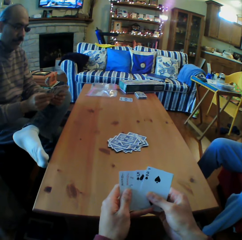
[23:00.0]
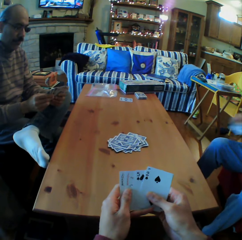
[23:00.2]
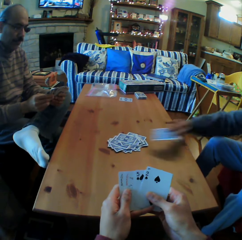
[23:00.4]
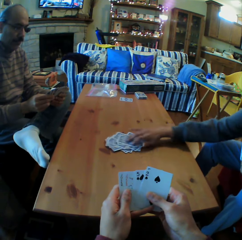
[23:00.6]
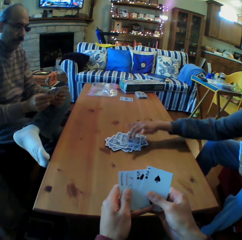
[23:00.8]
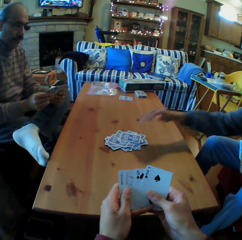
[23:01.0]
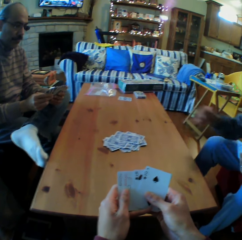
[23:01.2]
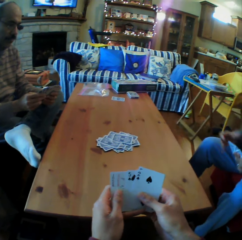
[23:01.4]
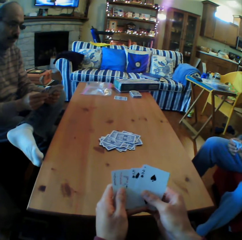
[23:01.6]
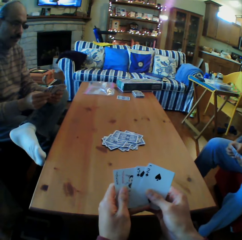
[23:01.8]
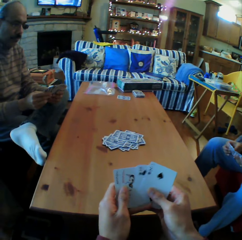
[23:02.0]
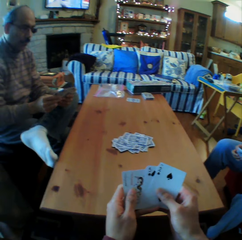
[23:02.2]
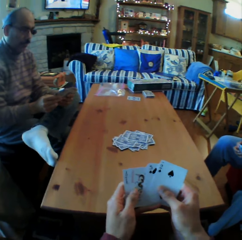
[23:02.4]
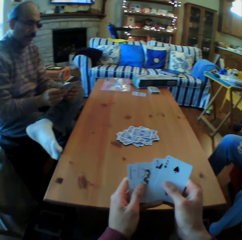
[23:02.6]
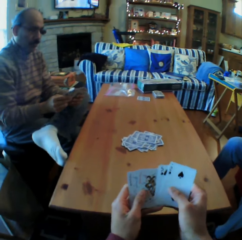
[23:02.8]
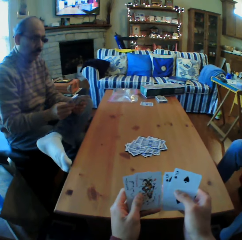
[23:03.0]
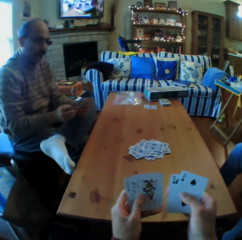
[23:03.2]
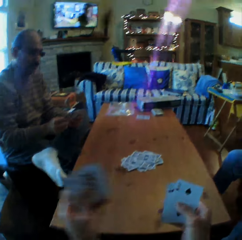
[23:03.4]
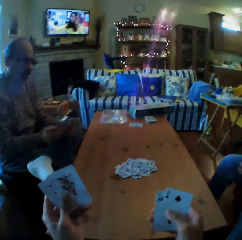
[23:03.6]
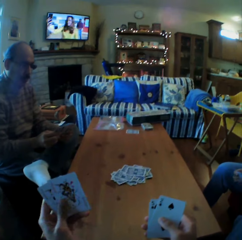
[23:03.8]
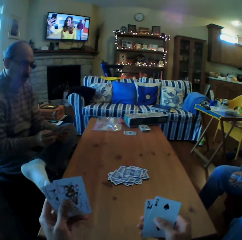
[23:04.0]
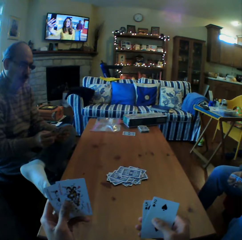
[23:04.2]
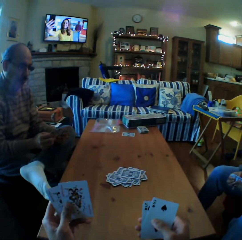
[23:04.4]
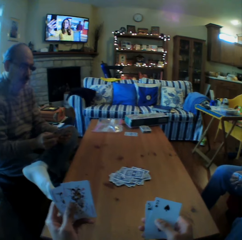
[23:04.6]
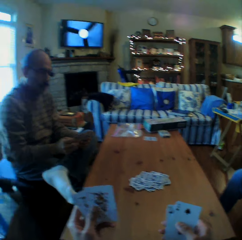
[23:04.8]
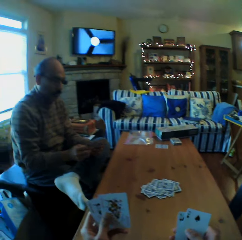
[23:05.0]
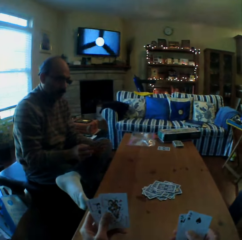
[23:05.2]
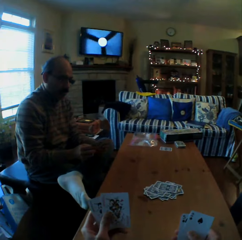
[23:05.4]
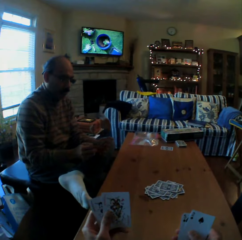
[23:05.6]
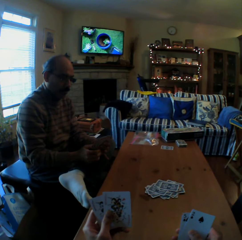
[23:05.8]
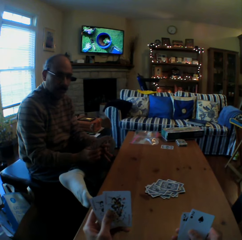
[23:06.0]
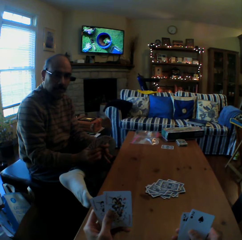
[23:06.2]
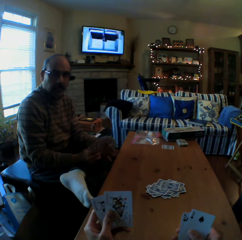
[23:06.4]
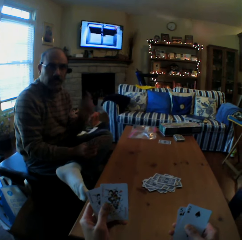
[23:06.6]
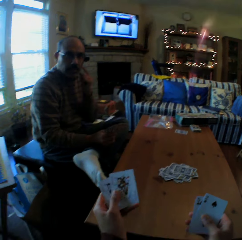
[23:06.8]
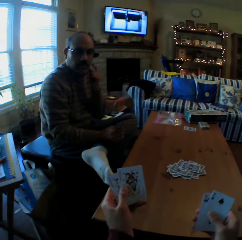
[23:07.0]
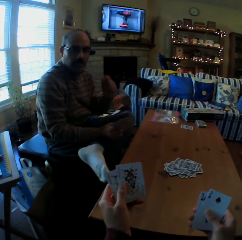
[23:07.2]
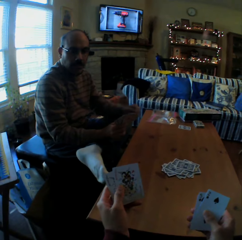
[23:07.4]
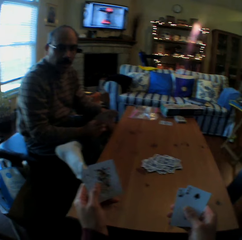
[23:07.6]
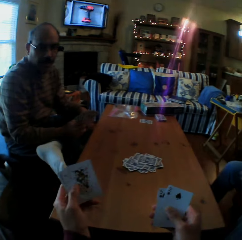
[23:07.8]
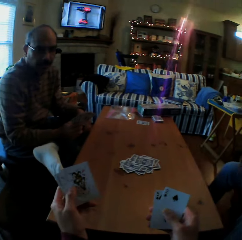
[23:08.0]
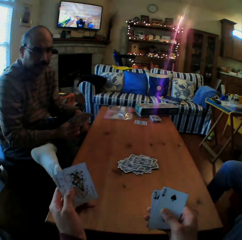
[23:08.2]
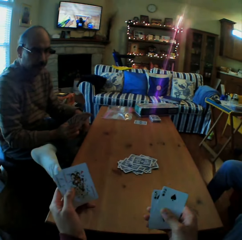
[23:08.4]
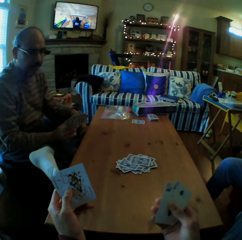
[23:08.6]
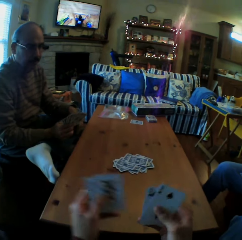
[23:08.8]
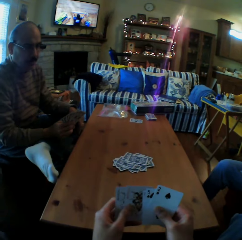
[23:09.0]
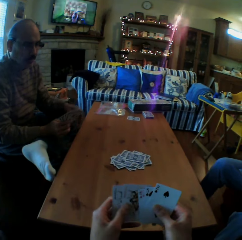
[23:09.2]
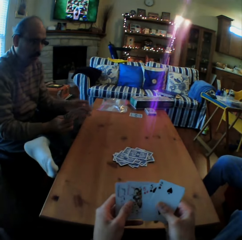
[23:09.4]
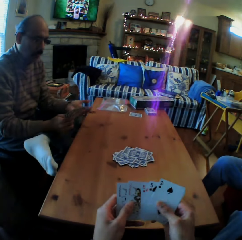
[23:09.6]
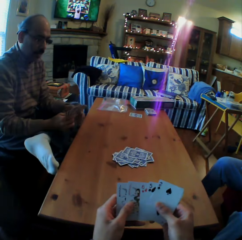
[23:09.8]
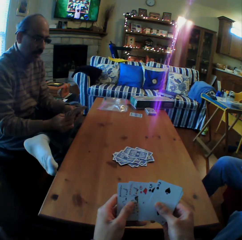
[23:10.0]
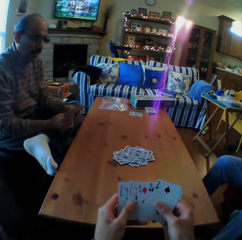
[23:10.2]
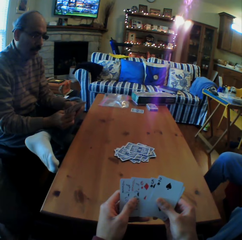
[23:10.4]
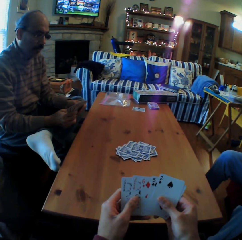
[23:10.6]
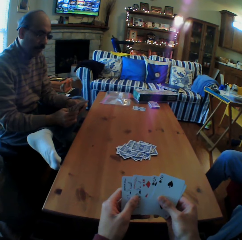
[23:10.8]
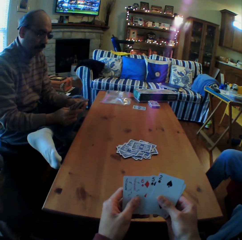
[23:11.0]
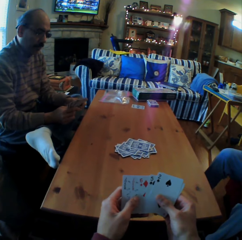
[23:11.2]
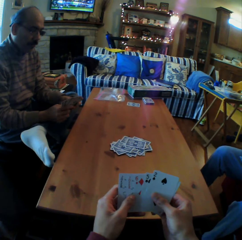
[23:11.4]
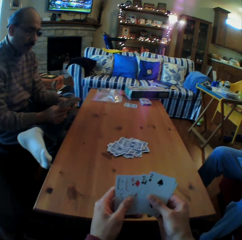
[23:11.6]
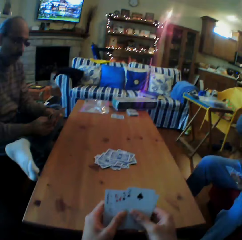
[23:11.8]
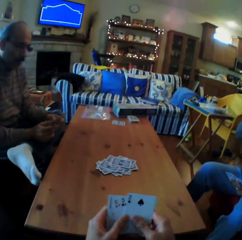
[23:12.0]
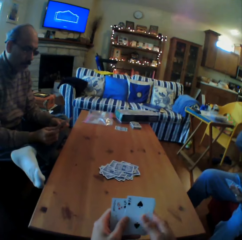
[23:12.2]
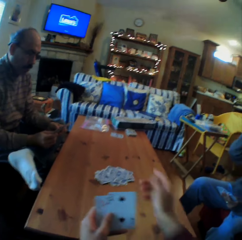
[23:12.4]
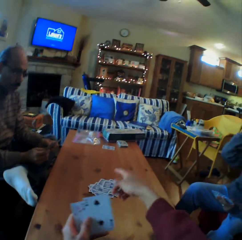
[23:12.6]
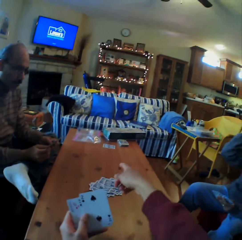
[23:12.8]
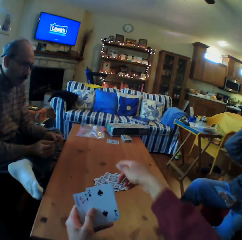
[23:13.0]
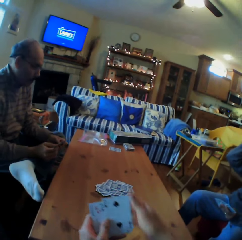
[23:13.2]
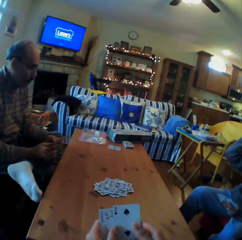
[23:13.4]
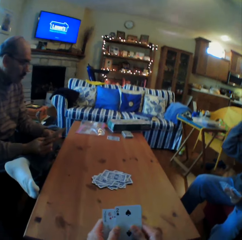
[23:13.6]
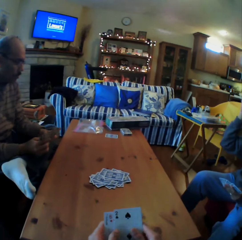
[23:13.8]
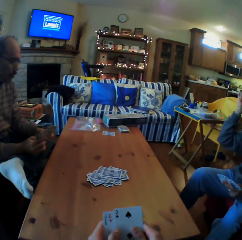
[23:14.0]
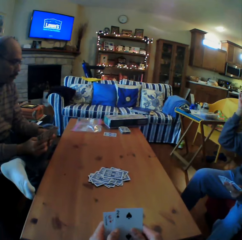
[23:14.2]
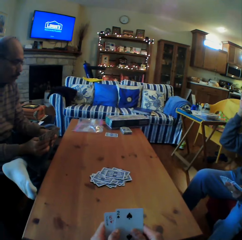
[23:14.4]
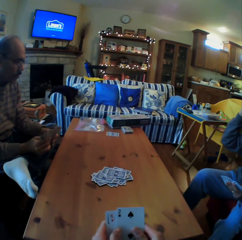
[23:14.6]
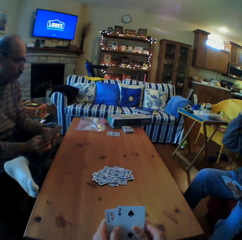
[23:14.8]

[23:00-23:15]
A man looks at his cards. A woman puts the card on the table. The camera wearer looks at the card. He converses with the man. He looks at the cards. The man looks at the camera wearer. The camera wearer looks at the cards on his hands. He talks and points at the cards on the table.

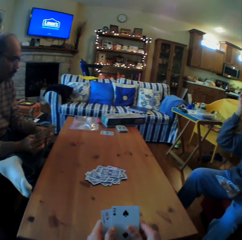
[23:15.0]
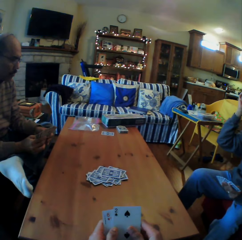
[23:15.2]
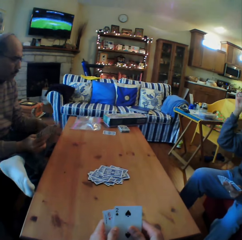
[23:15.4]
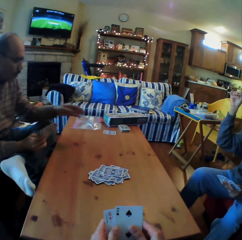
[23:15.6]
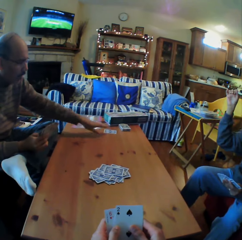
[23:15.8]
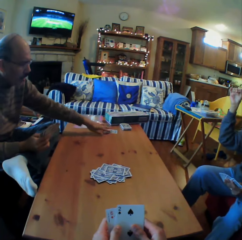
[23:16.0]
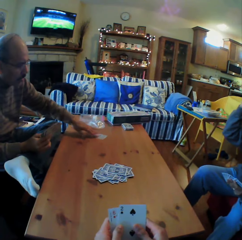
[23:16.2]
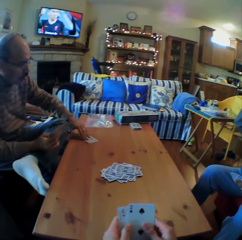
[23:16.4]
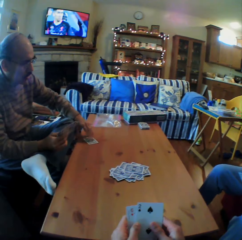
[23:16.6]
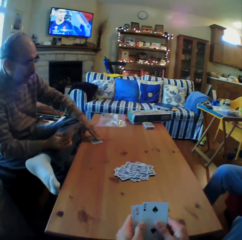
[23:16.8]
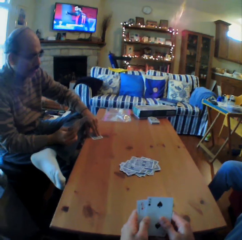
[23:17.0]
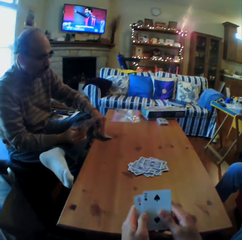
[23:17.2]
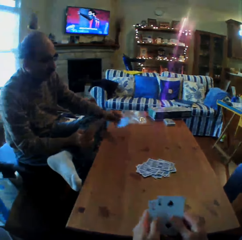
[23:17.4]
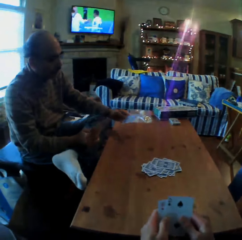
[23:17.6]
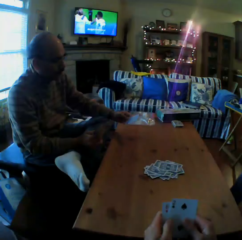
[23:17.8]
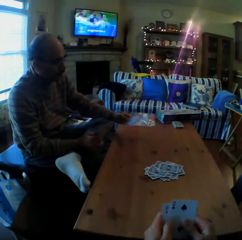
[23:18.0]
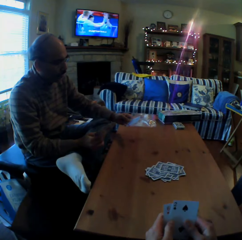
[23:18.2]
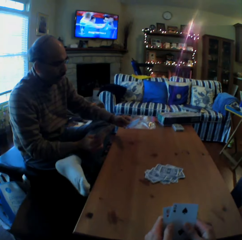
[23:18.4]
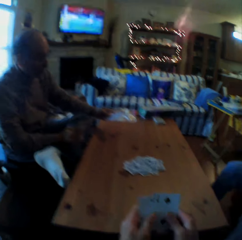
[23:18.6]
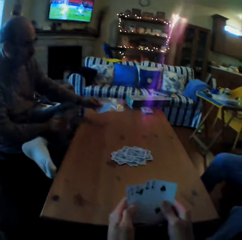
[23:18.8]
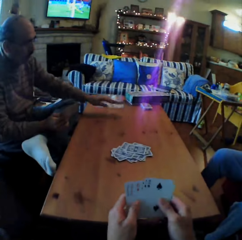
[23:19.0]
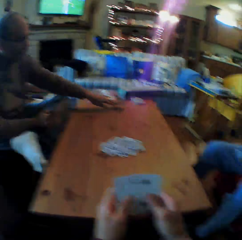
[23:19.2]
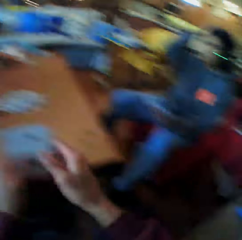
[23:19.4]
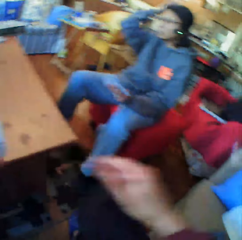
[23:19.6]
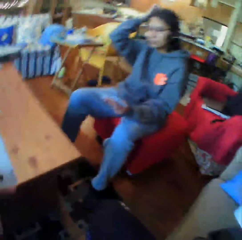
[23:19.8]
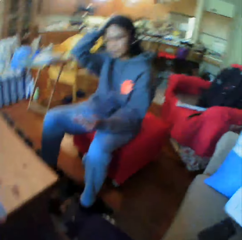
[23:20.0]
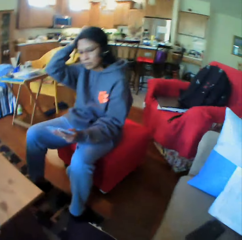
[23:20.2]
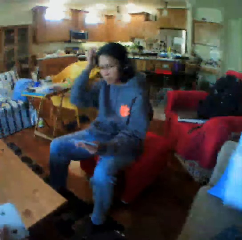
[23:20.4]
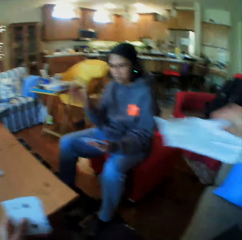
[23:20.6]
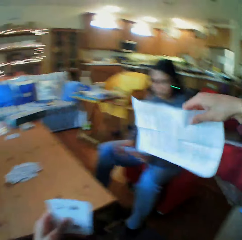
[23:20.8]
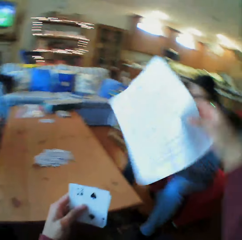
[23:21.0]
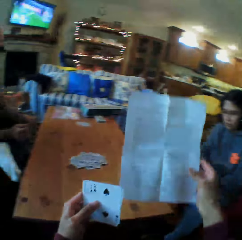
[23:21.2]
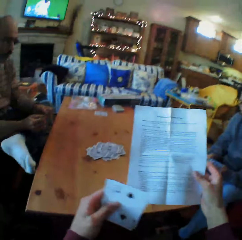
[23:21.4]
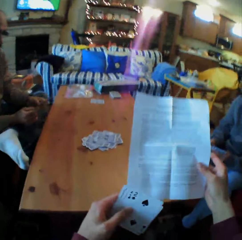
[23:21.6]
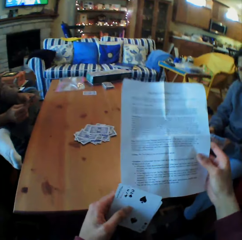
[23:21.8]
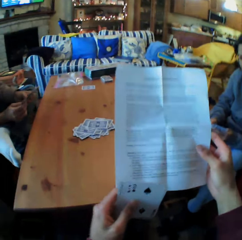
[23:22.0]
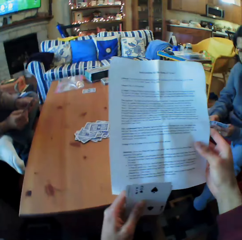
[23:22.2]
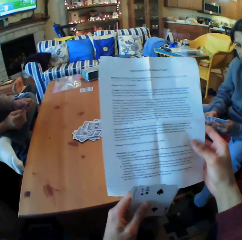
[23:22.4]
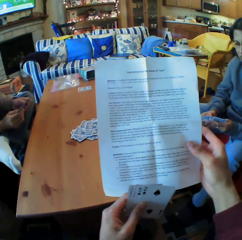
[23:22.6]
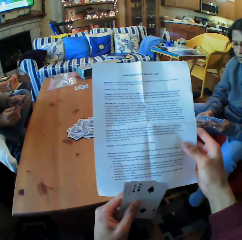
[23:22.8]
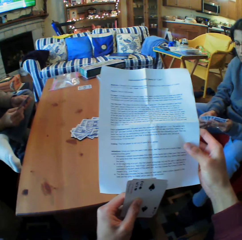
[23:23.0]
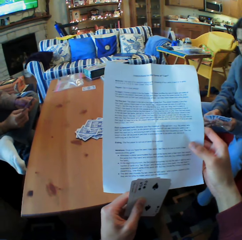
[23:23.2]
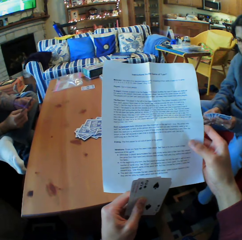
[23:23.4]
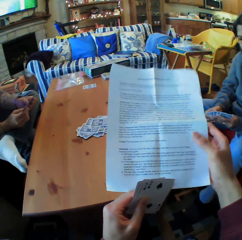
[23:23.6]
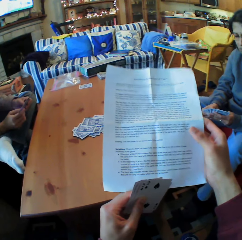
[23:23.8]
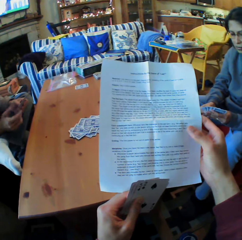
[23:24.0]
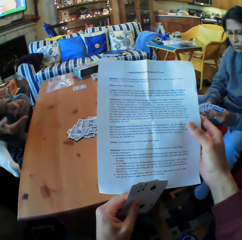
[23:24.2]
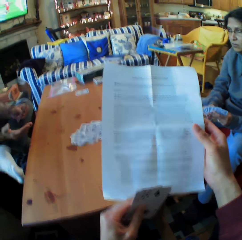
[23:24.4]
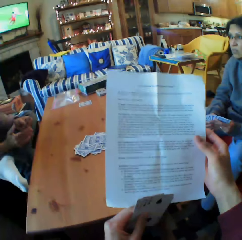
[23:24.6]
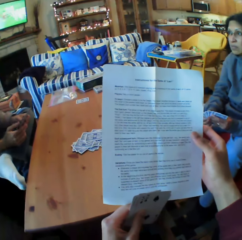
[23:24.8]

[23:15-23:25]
A man picks up the card from the table and turns the card. The camera wearer looks at a woman. They pick up a piece of paper. They read the piece of paper.

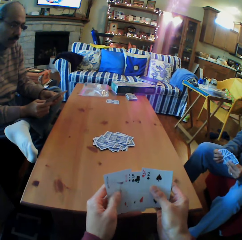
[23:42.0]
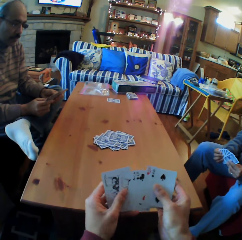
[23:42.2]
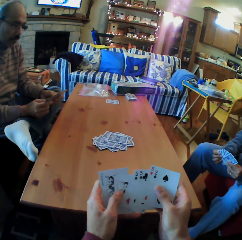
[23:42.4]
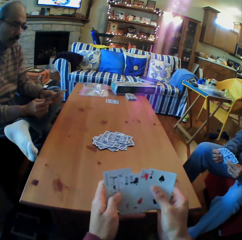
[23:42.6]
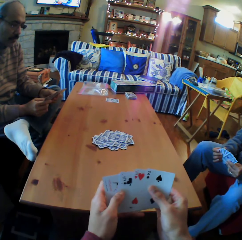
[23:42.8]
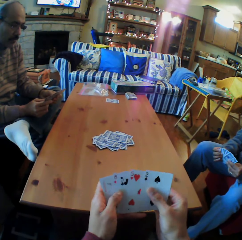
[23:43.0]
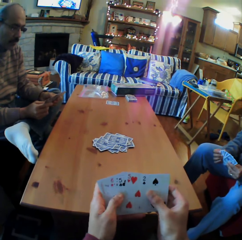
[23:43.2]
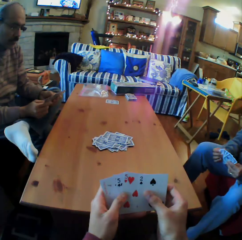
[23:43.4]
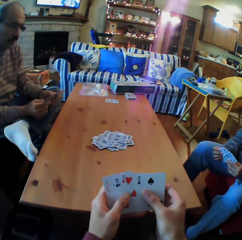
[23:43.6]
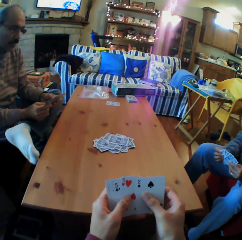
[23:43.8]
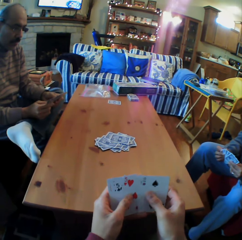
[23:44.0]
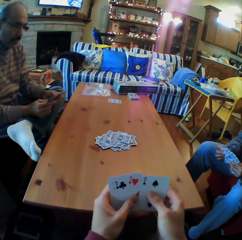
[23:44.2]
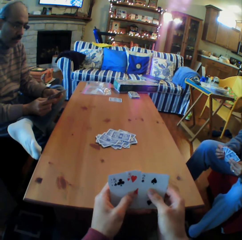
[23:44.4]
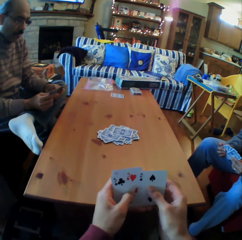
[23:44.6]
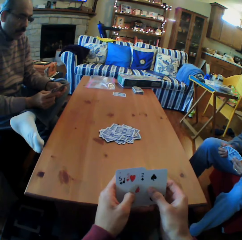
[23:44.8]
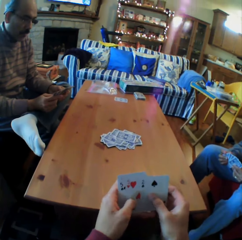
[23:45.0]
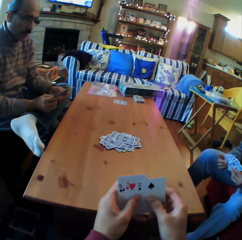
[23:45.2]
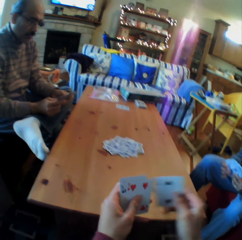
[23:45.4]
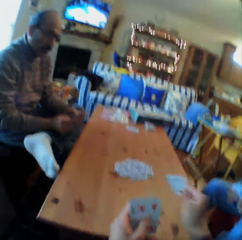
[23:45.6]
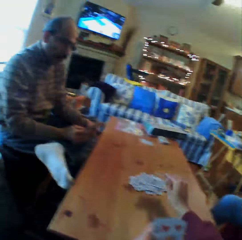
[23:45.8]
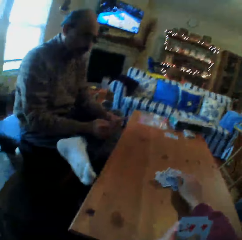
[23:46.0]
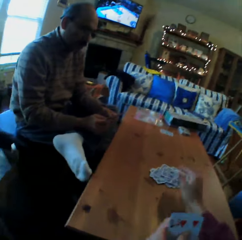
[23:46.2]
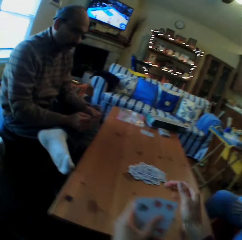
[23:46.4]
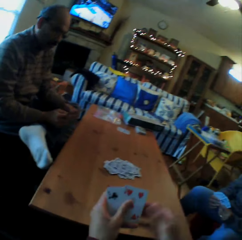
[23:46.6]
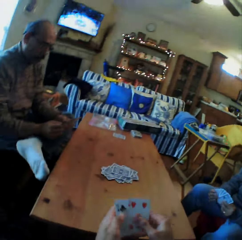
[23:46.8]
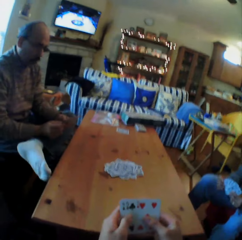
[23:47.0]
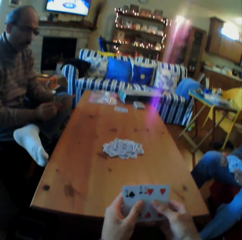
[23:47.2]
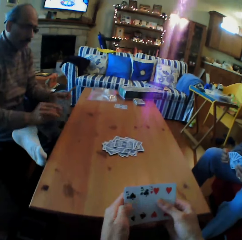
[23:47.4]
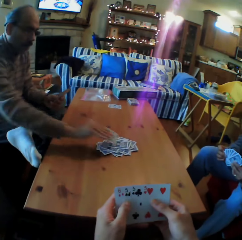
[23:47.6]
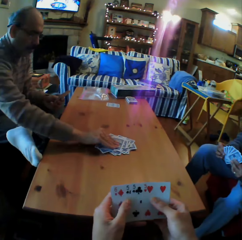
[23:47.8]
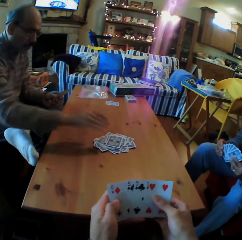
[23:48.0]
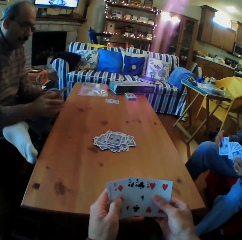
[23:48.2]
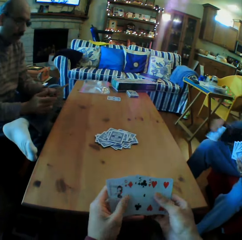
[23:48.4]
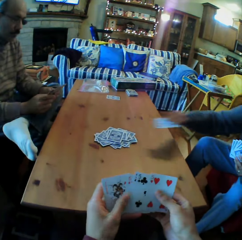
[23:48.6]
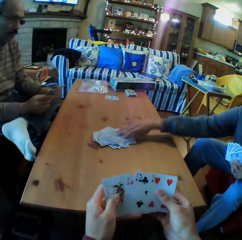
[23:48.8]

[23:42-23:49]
The camera wearer shuffles the cards. They put the cards on the table. A man puts the cards on the table.
